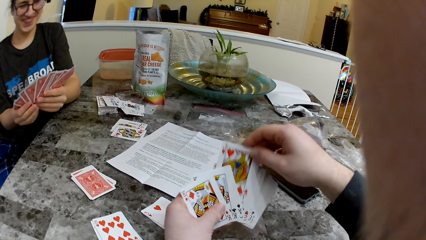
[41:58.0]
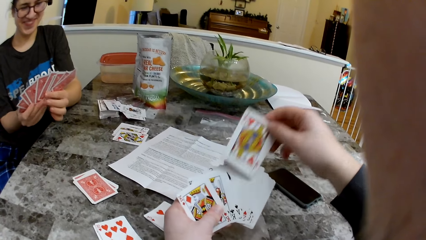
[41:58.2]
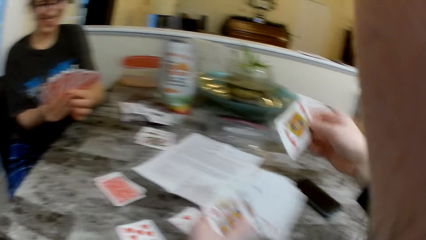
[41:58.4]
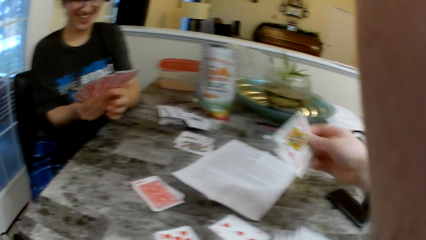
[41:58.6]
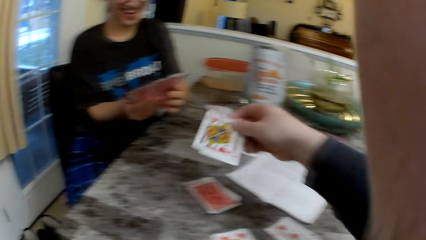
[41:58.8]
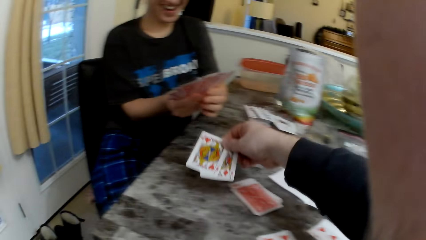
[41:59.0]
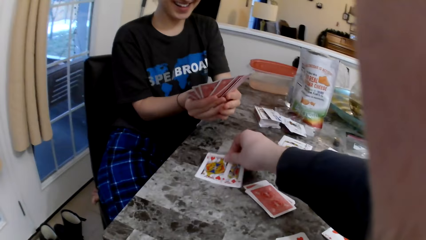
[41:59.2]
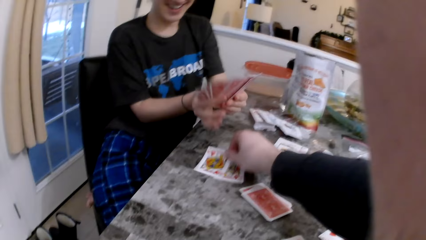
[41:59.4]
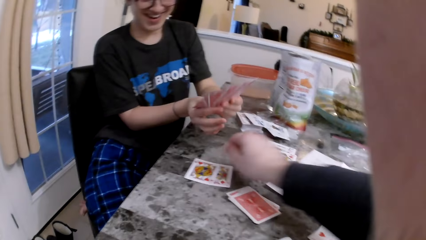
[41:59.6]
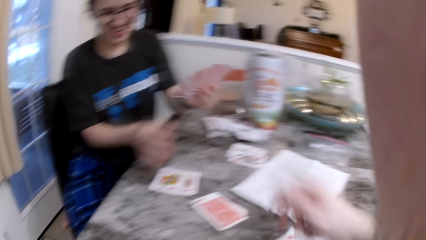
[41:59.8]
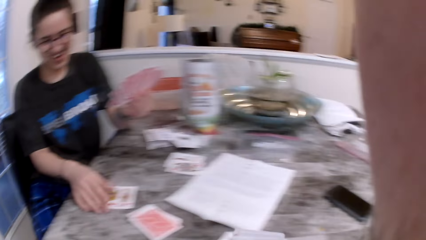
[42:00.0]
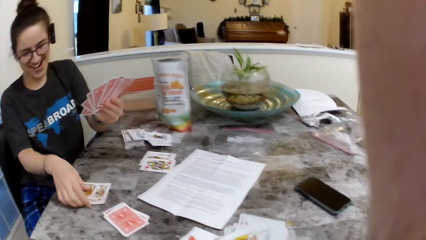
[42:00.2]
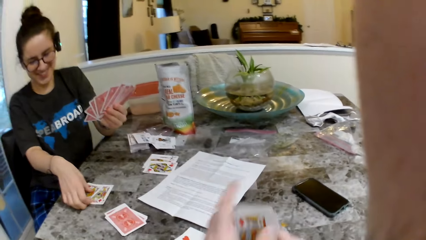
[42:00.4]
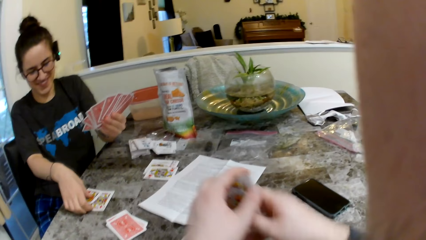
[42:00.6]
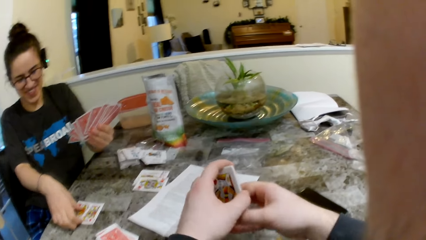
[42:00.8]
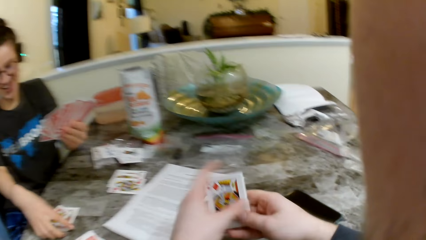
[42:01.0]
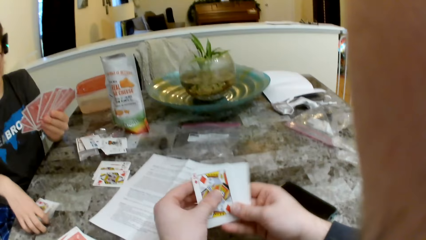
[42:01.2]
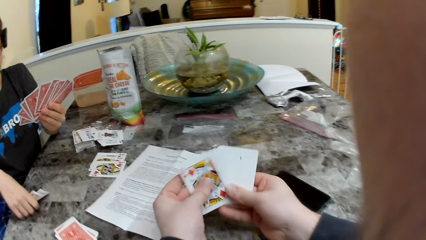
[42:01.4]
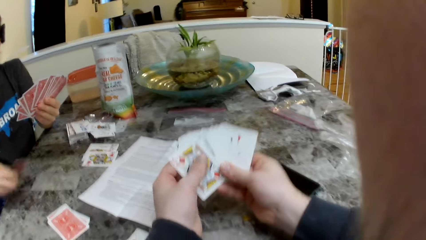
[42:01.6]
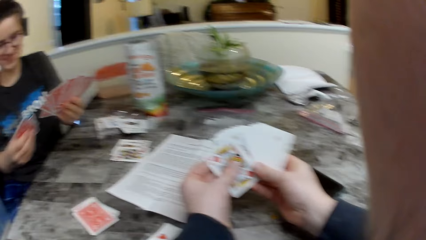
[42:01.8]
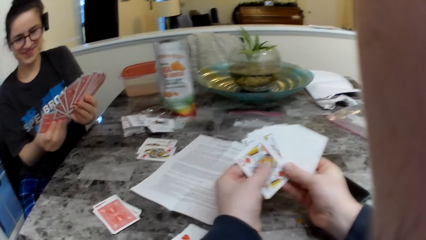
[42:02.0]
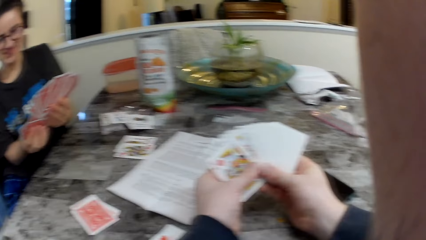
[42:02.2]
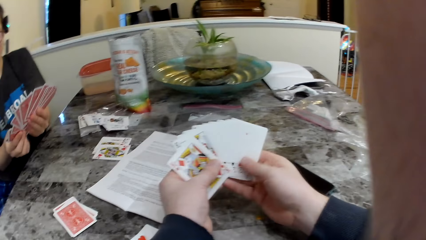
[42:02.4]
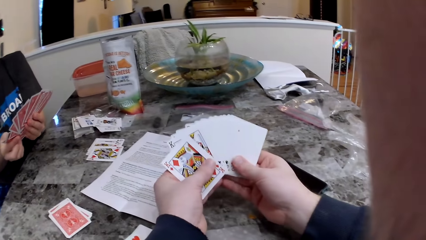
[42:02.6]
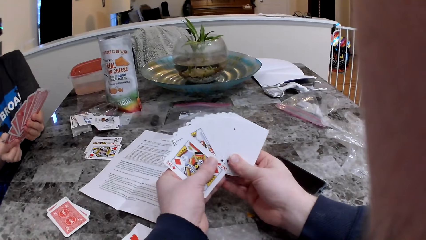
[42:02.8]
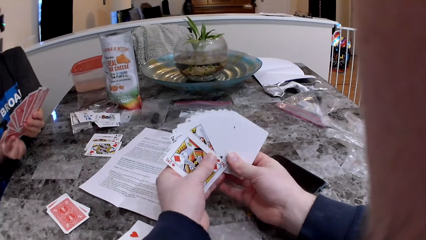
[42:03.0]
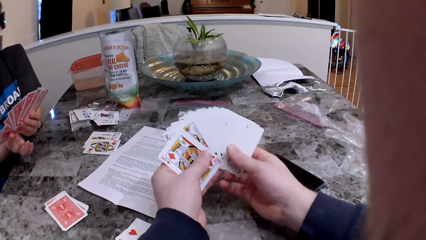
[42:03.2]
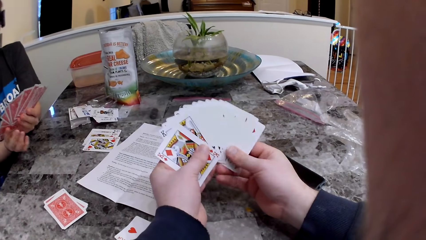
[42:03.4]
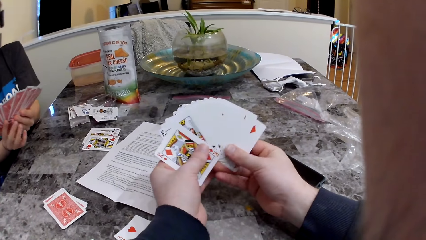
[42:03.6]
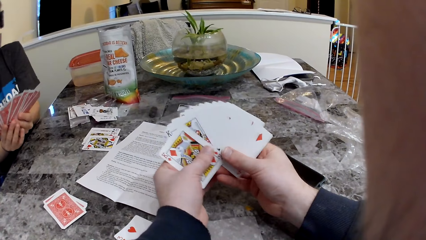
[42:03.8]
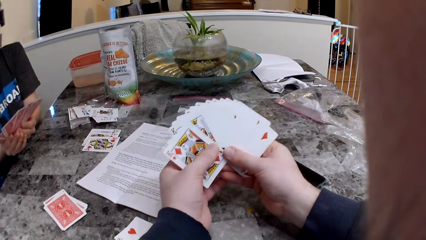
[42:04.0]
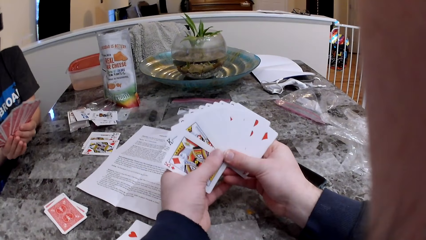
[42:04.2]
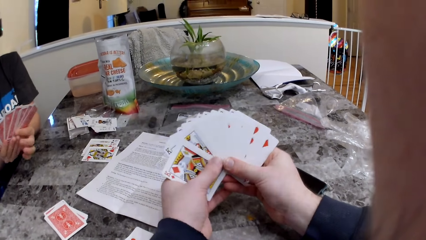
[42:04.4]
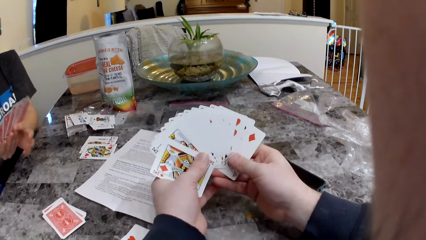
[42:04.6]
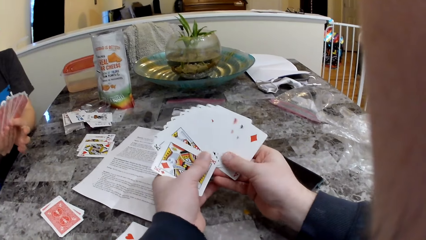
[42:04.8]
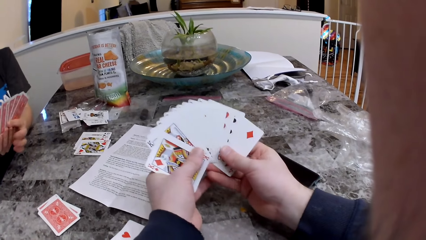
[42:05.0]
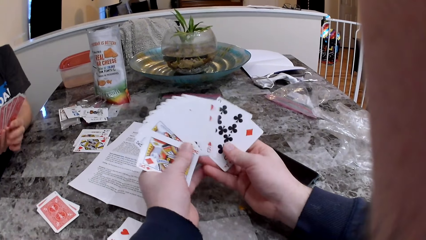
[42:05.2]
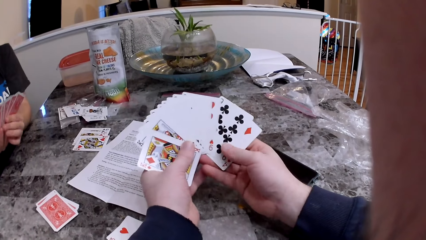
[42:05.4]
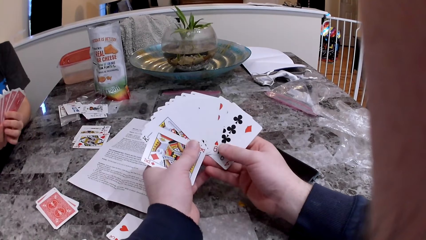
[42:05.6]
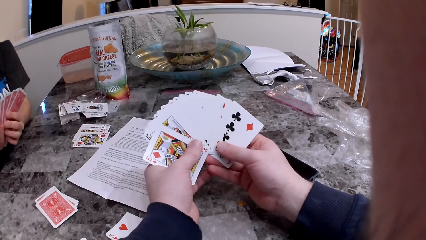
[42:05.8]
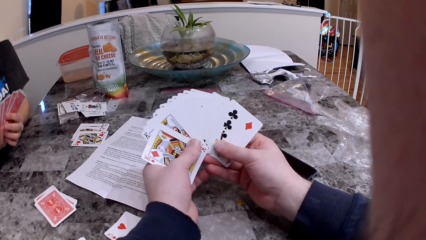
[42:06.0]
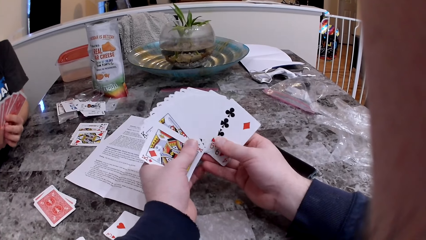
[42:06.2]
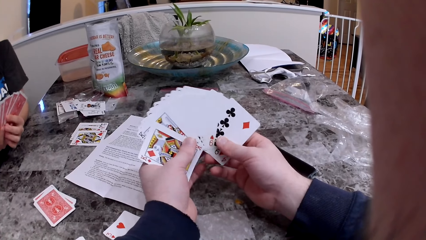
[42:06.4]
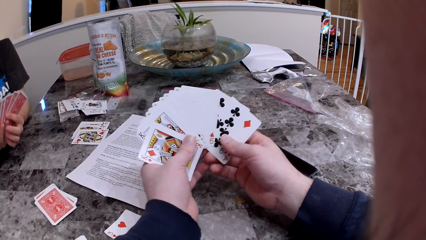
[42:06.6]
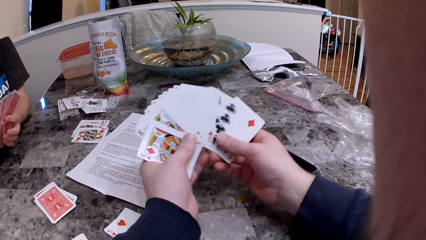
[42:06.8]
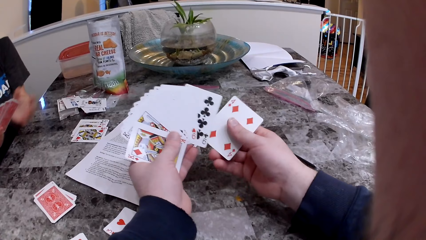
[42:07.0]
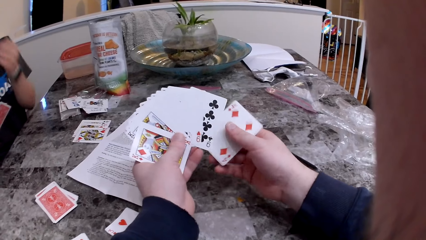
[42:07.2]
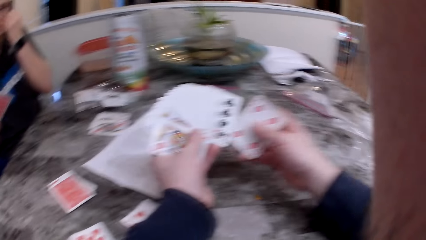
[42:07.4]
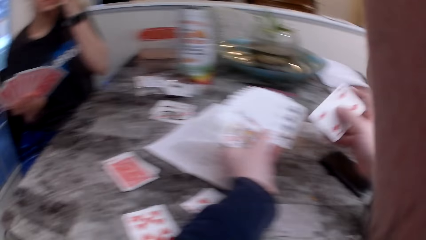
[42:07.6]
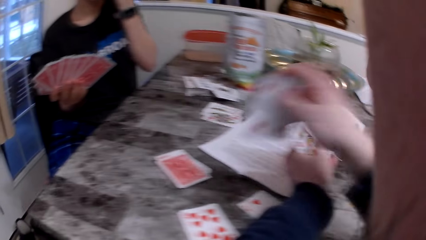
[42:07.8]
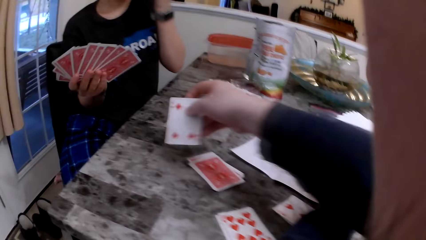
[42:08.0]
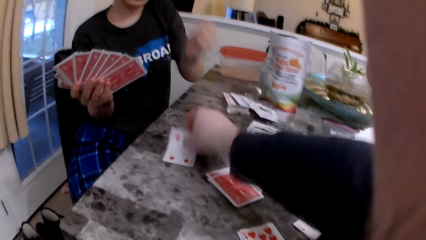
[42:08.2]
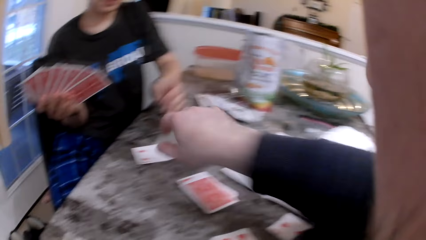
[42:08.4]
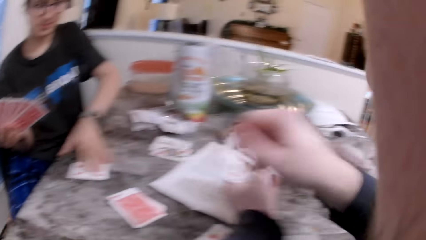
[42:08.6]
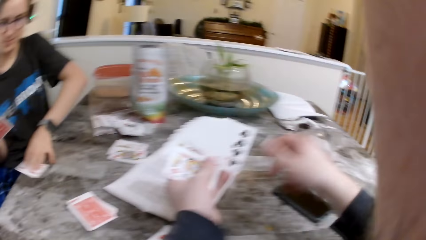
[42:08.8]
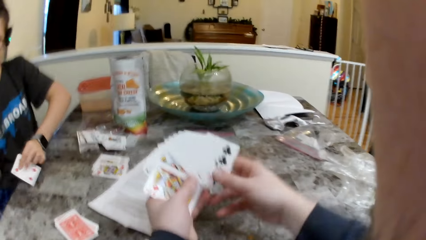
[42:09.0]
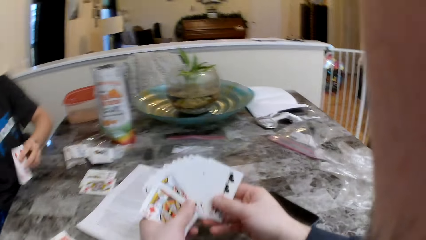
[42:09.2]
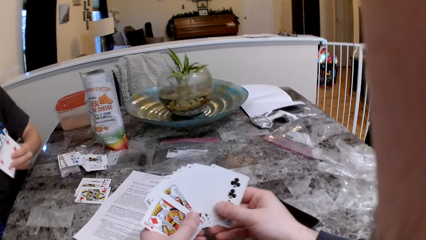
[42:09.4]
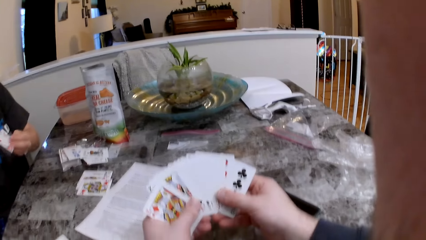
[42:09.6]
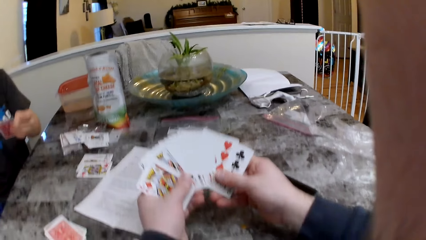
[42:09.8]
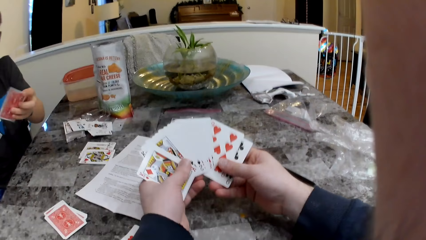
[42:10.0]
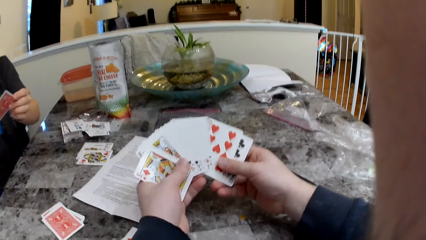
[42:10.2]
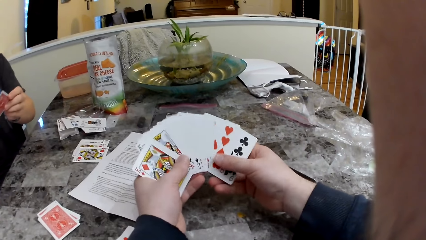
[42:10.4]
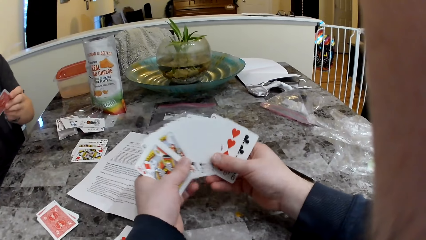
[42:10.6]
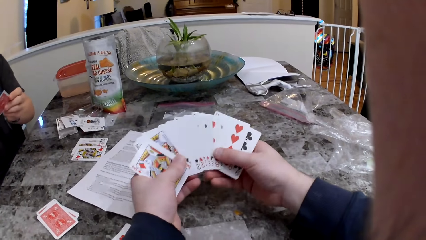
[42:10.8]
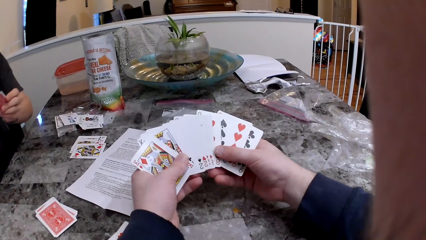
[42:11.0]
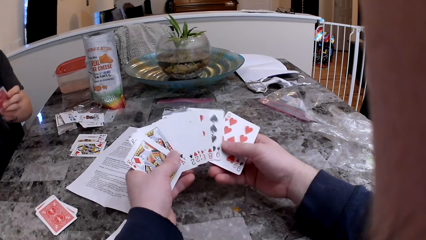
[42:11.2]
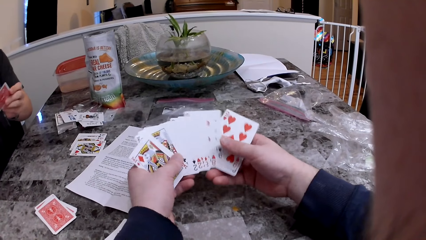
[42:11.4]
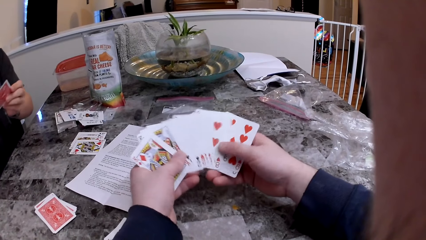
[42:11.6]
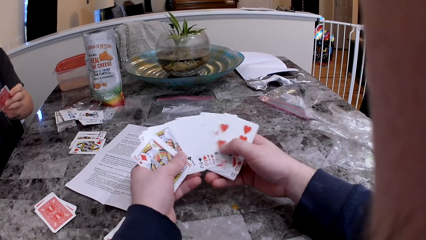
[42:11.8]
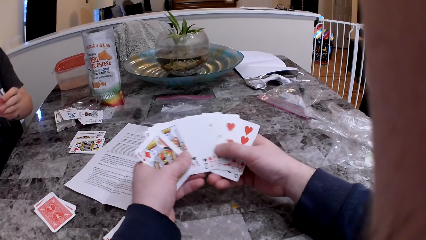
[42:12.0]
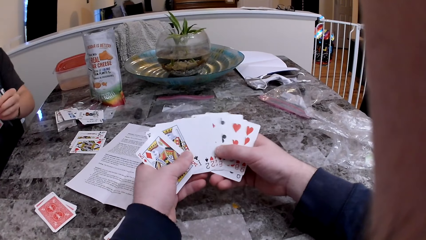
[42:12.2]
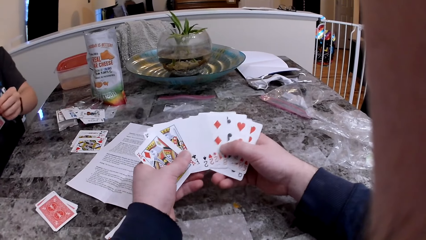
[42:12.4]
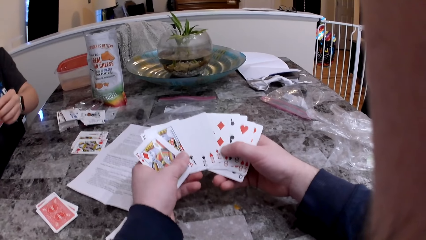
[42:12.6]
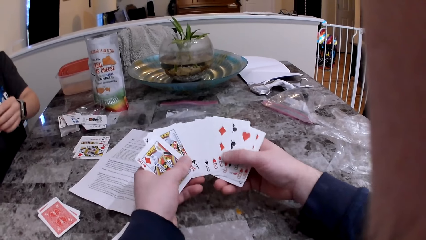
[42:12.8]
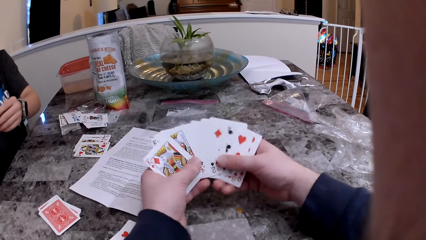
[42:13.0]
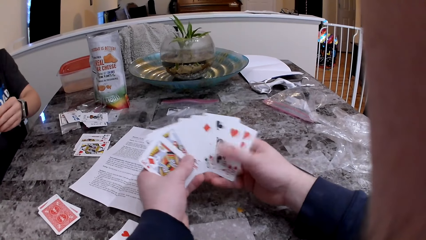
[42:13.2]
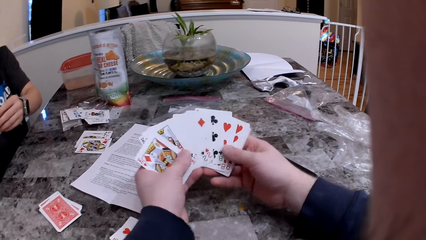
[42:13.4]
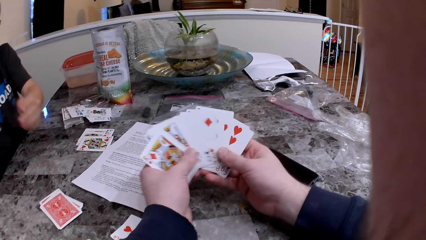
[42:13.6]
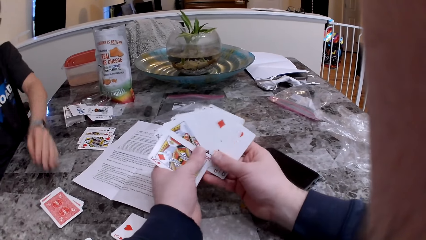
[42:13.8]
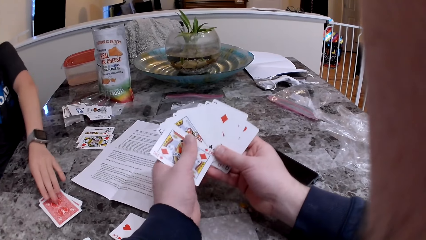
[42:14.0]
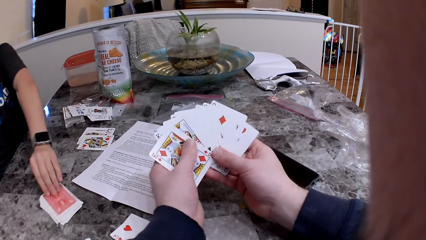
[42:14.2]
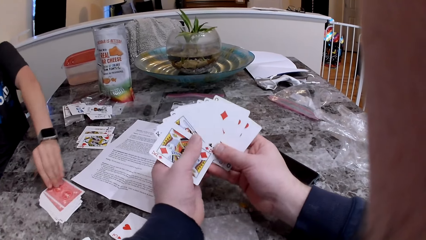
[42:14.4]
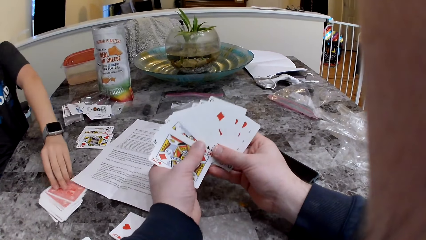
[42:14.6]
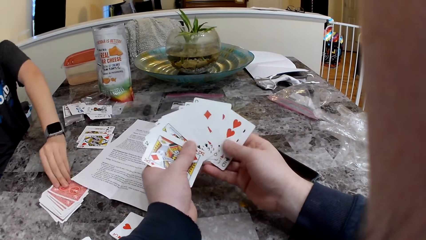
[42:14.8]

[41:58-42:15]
The camera wearer drops two cards on the table near the woman with his right hand. The woman picks up the two cards on the table with her right hand. The camera wearer drops a card on the table near the woman with his right hand. The woman picks up the card on the table with her left hand. The camera wearer checks the cards.
